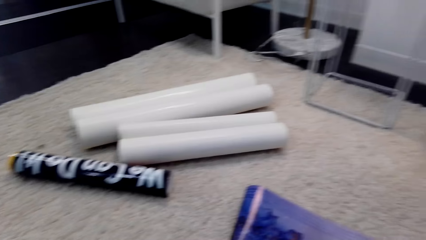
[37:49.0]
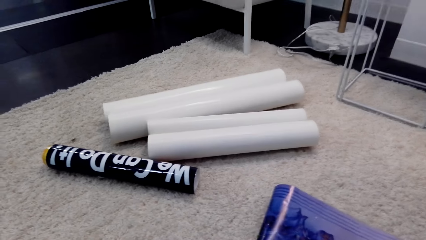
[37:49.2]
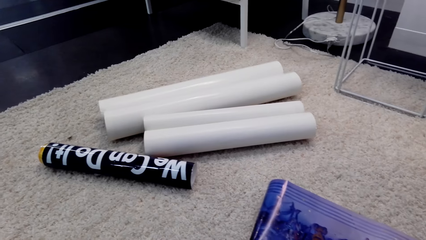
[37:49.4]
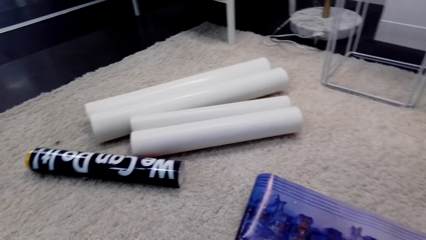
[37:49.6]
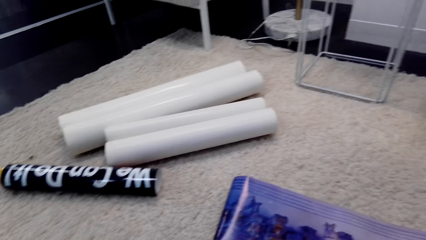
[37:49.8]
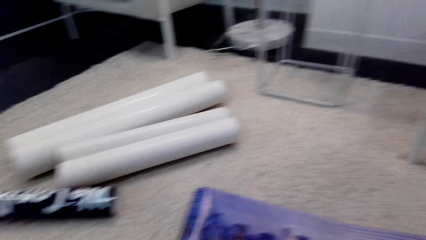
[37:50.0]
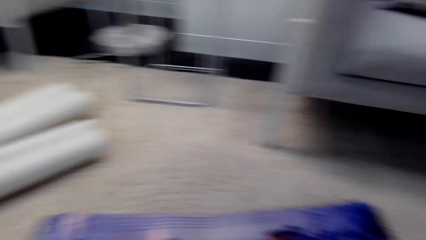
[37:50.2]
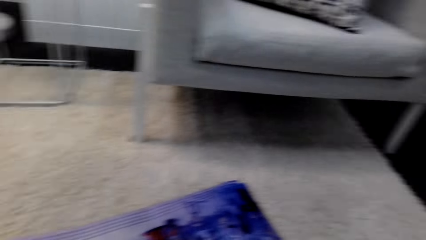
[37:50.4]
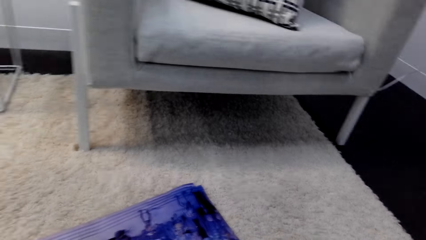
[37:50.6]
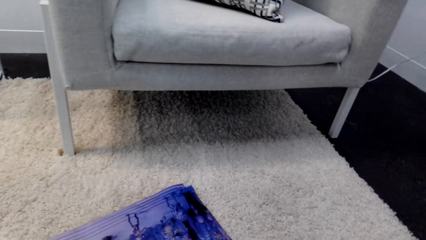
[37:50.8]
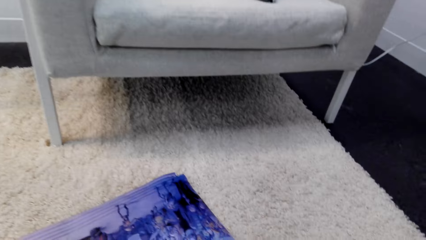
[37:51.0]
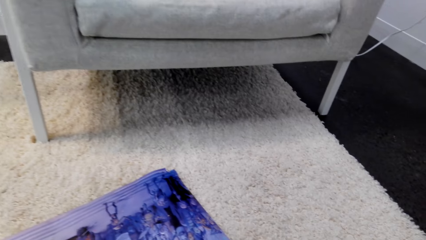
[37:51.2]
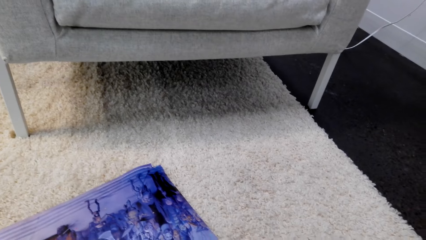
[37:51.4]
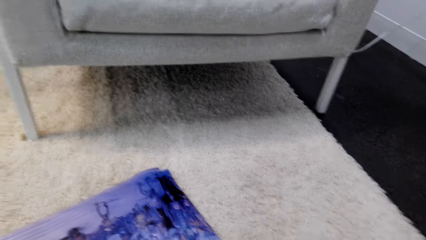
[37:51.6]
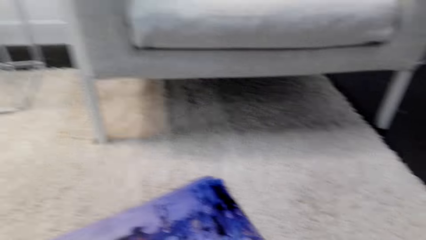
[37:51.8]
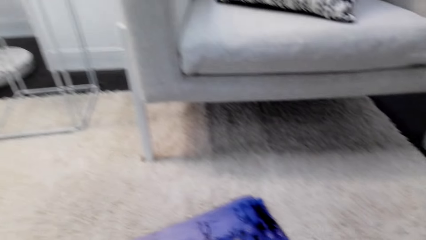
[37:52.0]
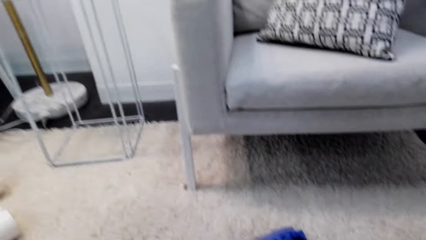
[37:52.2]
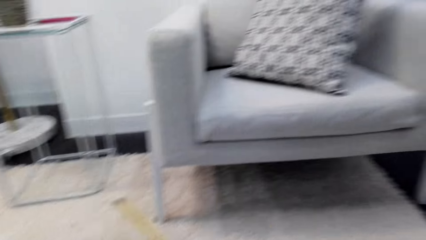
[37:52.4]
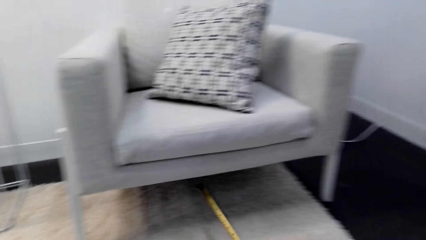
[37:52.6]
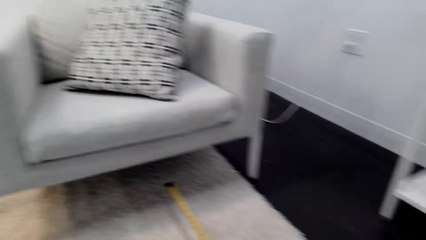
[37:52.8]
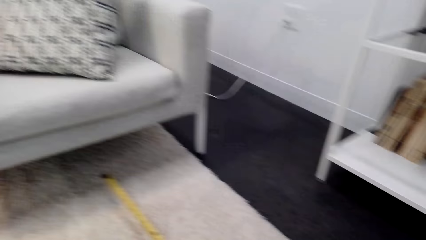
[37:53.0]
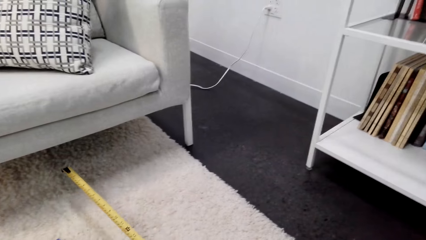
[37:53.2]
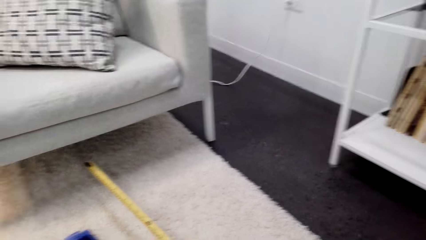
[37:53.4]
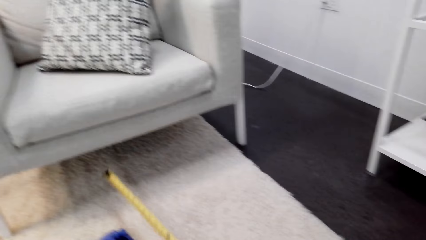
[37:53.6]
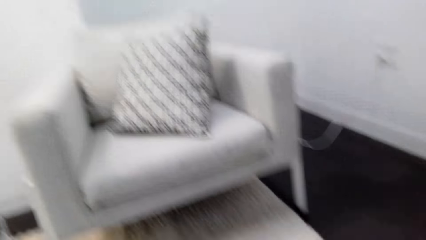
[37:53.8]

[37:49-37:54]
The camera wearer dialogues with the person. They remove the tape measure from the wall paper.

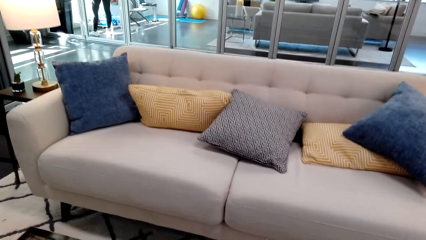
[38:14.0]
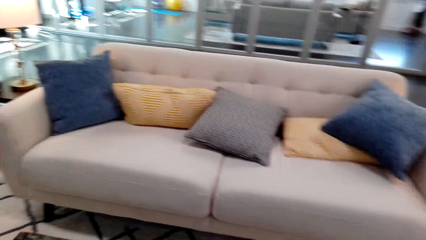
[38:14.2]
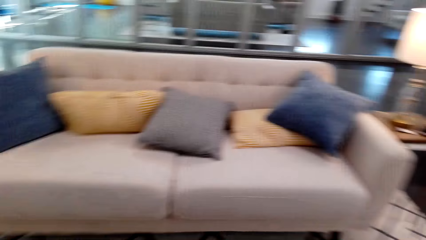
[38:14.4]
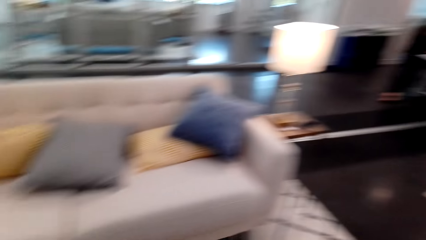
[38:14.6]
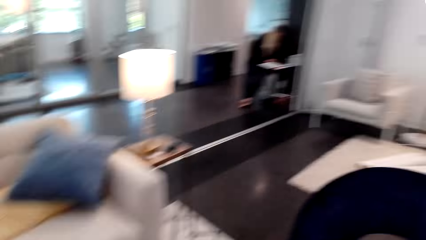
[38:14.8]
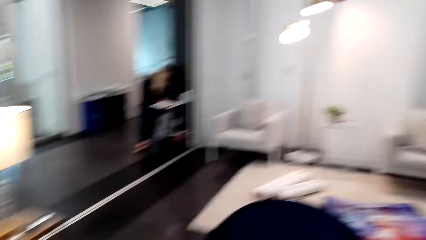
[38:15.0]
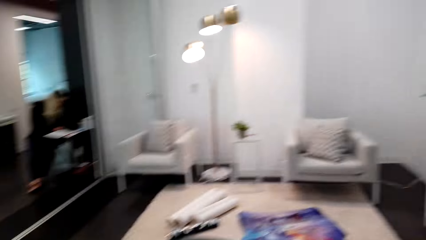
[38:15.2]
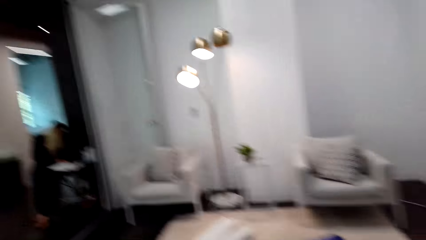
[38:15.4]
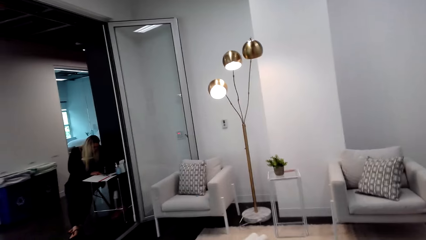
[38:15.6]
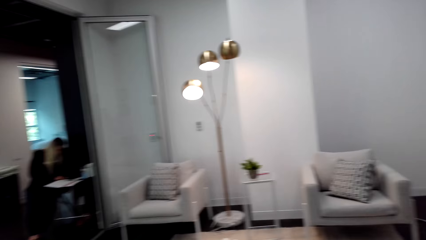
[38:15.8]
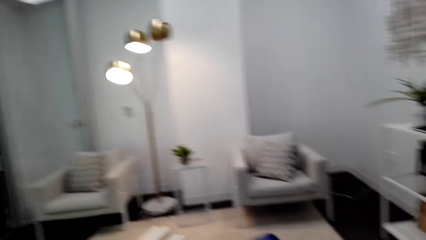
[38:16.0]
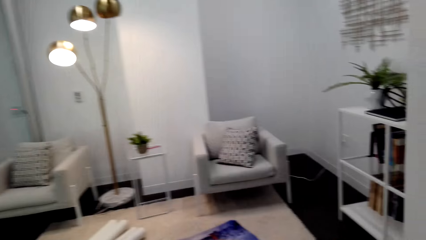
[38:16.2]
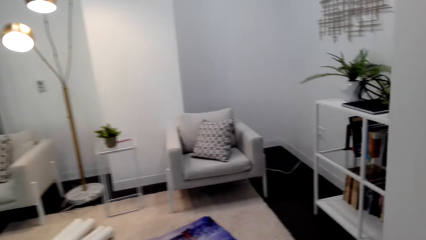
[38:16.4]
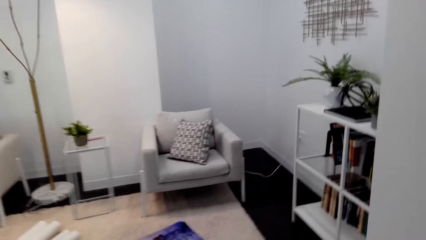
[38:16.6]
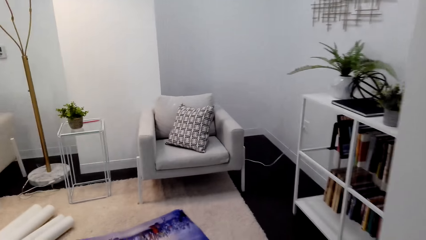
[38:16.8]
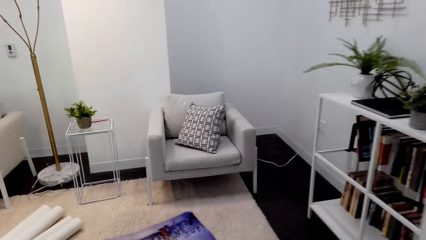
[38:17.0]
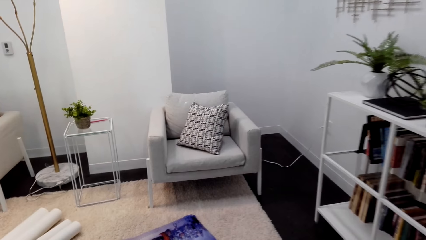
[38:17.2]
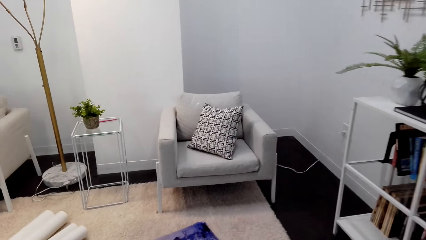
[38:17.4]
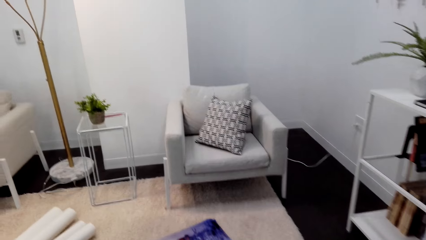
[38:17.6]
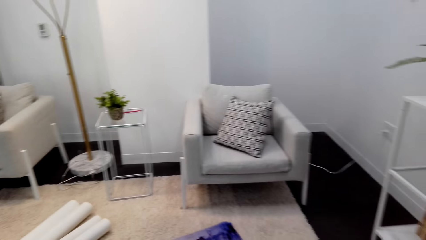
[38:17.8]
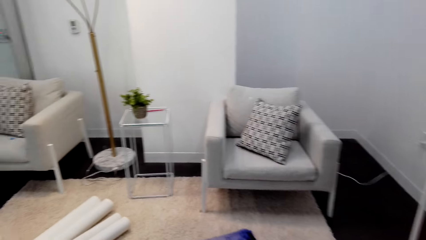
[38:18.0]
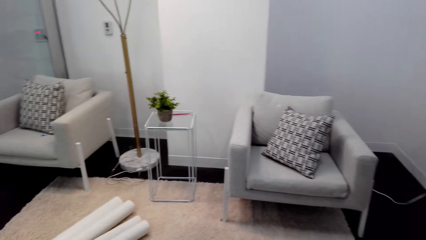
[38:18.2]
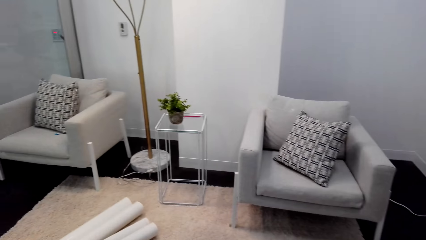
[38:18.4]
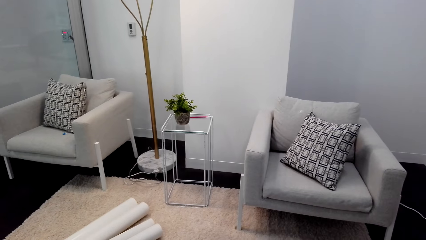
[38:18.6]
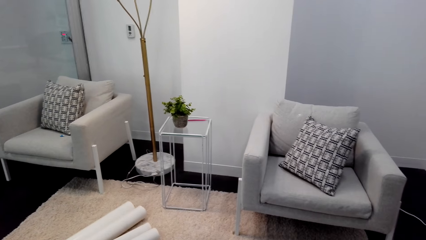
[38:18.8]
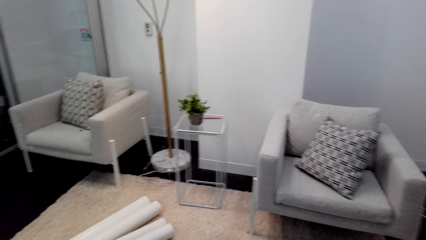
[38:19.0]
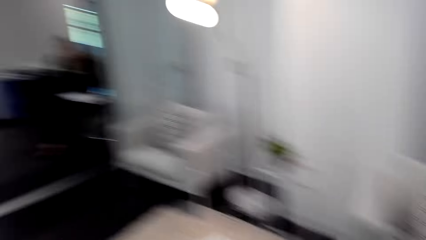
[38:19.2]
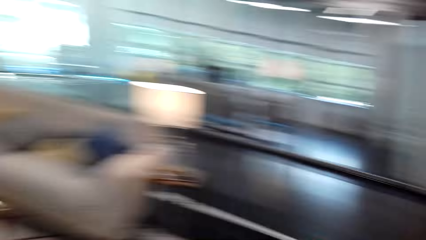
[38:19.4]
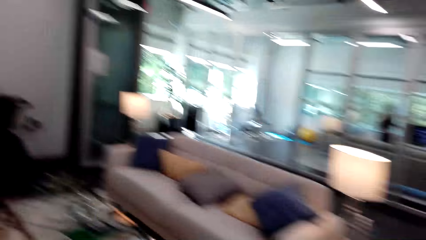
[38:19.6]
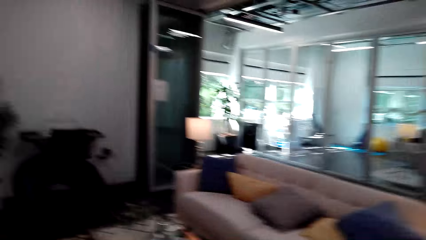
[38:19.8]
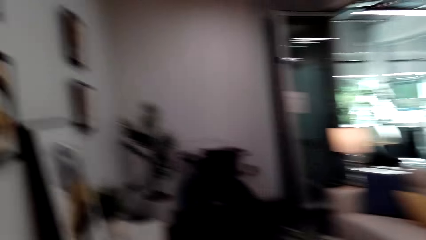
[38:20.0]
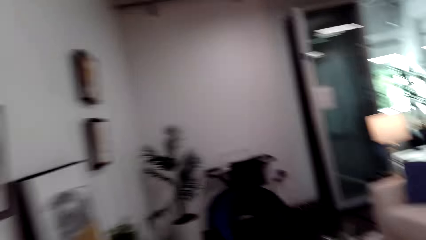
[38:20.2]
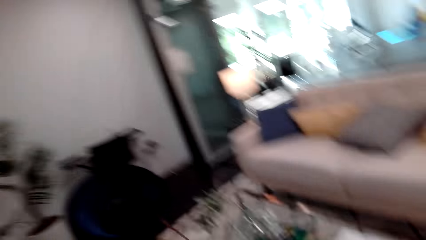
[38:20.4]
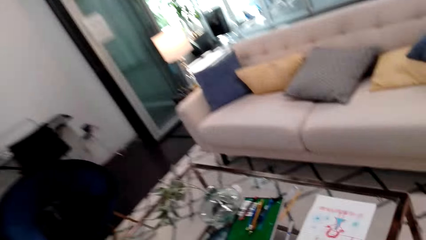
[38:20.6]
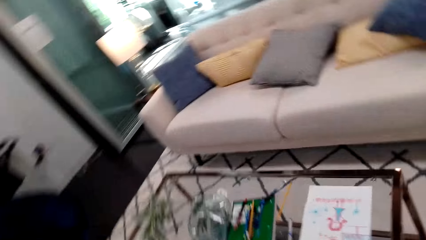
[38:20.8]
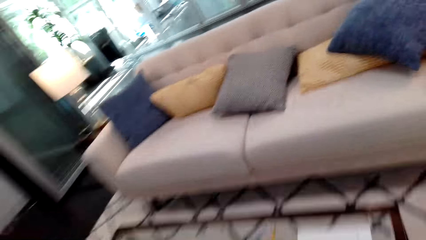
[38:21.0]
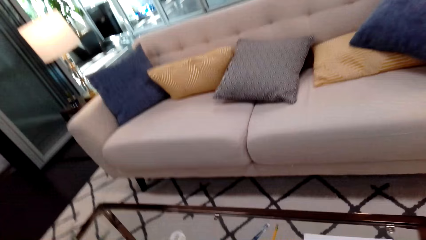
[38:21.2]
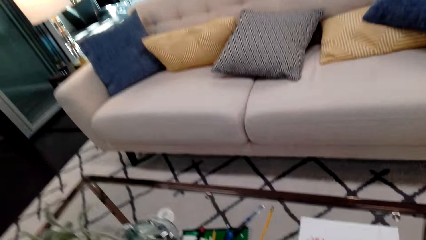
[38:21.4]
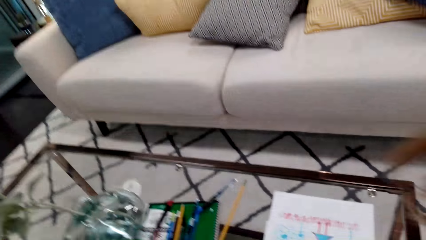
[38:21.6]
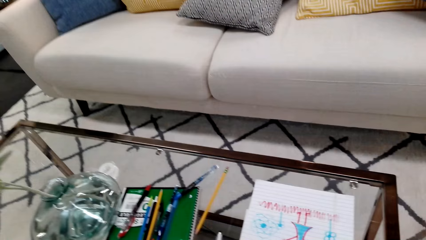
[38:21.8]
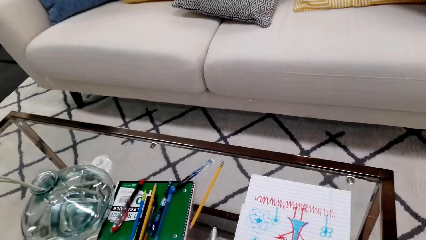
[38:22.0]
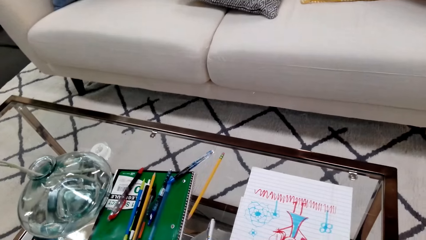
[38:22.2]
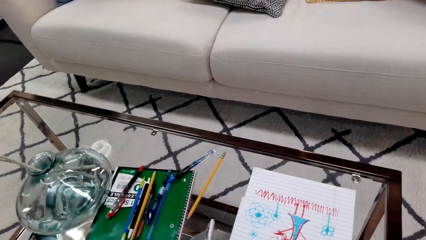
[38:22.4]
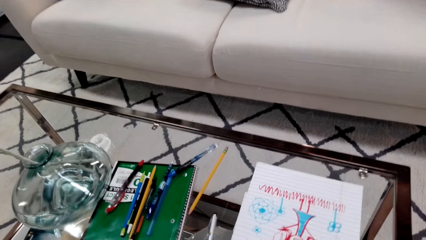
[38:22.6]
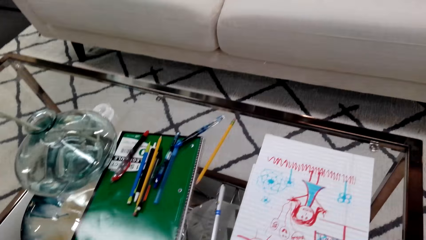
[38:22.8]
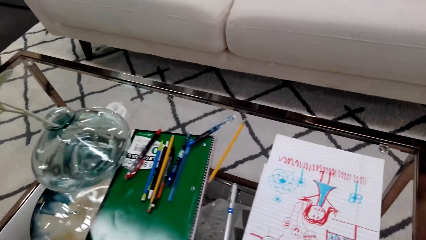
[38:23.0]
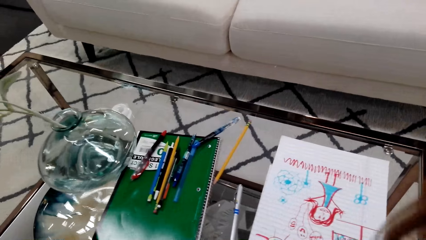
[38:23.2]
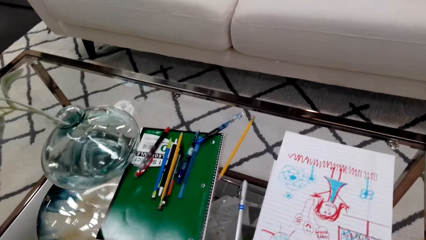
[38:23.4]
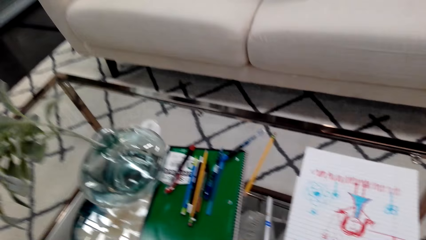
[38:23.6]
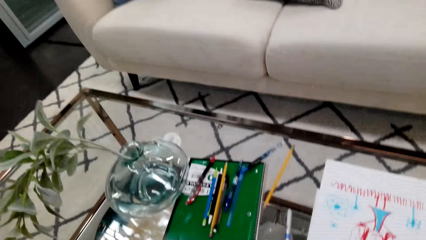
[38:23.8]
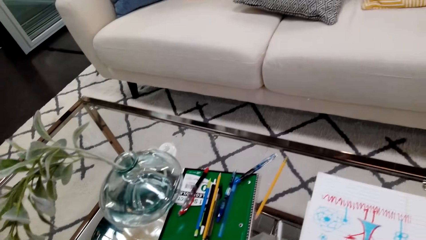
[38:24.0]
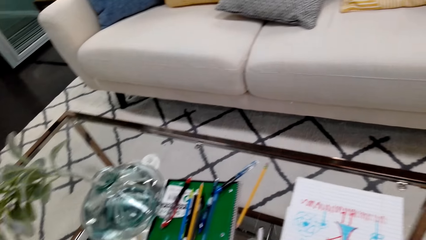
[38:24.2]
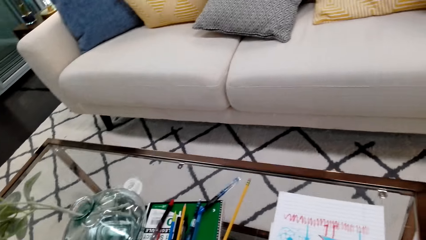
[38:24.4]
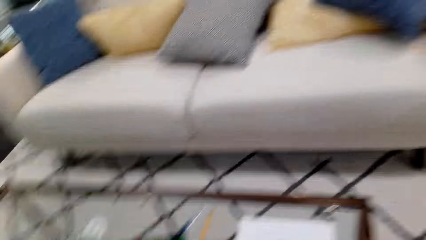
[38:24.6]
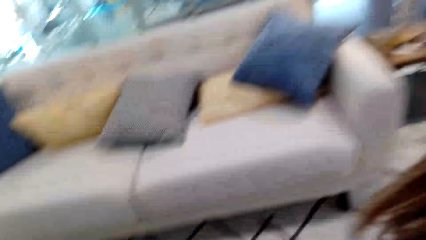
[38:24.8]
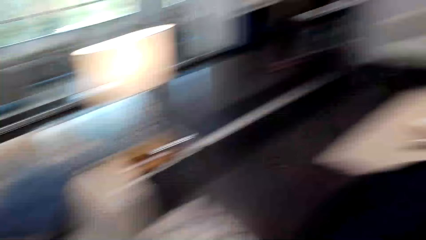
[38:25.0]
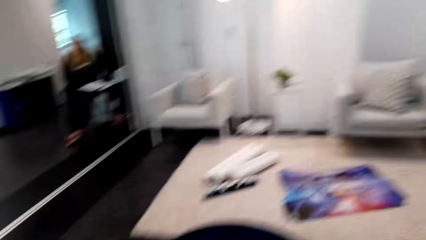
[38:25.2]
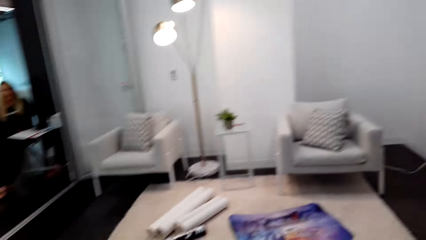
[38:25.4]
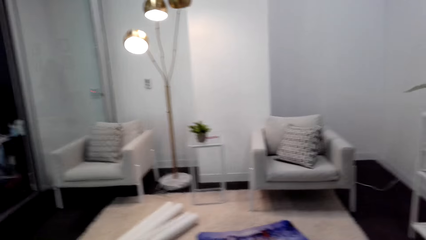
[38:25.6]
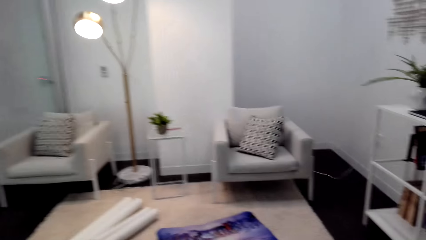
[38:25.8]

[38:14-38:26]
The camera wearer looks around the house. They walk around the house. They dialogue with the person.
